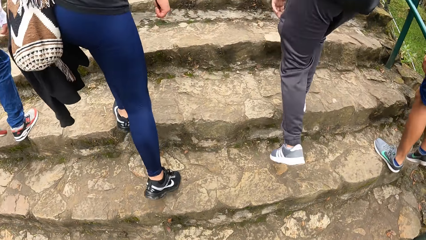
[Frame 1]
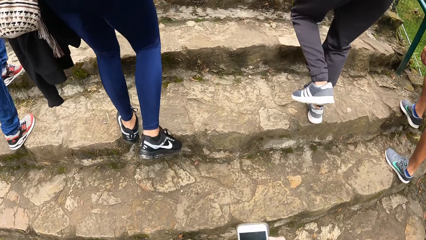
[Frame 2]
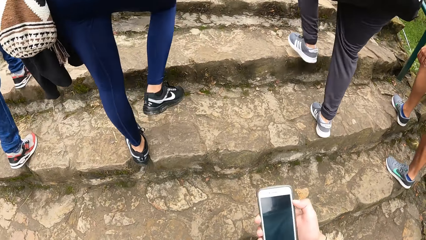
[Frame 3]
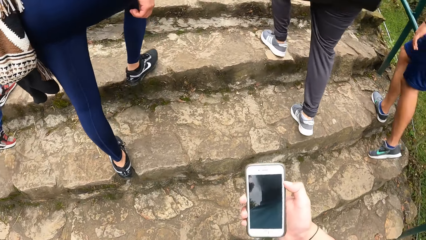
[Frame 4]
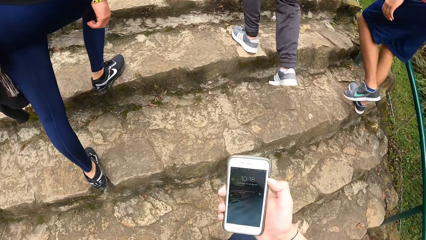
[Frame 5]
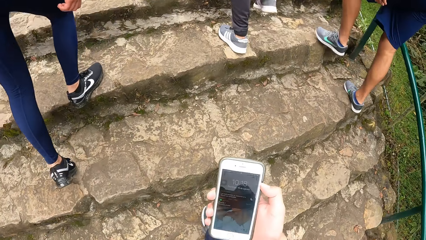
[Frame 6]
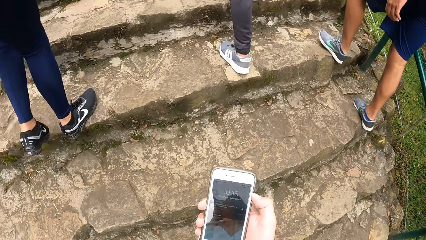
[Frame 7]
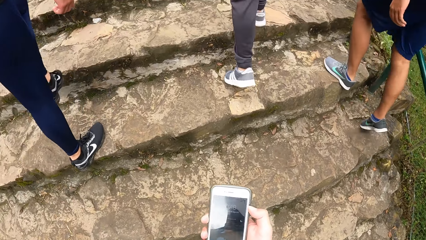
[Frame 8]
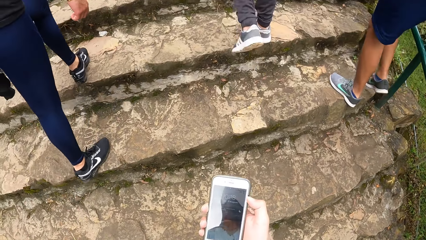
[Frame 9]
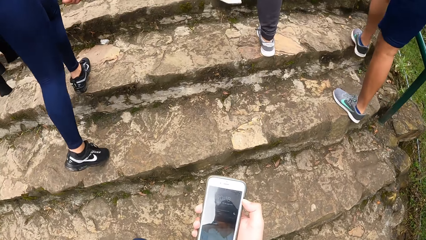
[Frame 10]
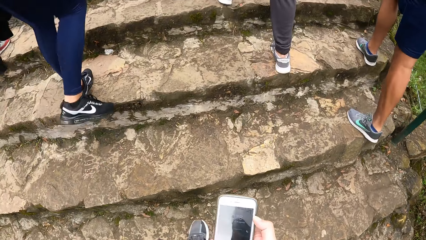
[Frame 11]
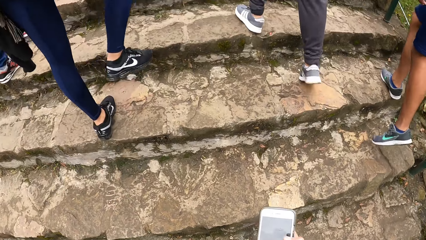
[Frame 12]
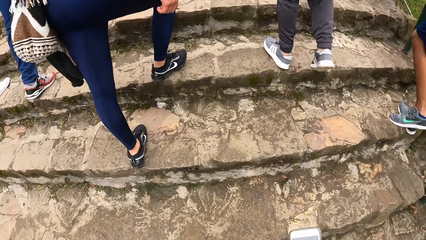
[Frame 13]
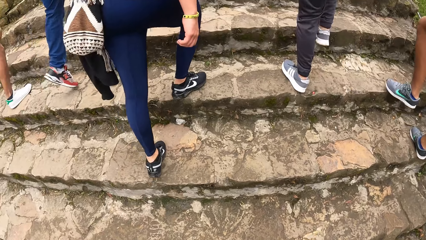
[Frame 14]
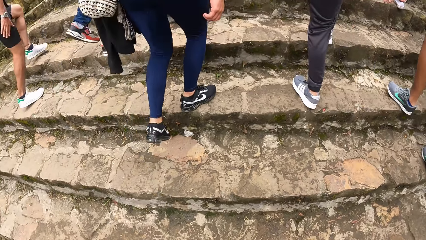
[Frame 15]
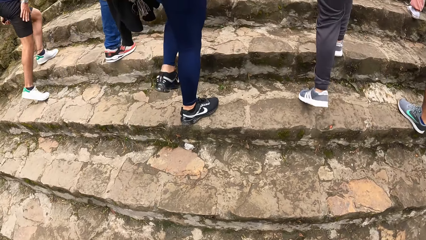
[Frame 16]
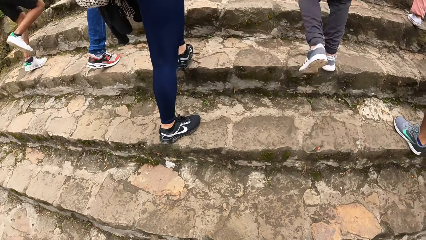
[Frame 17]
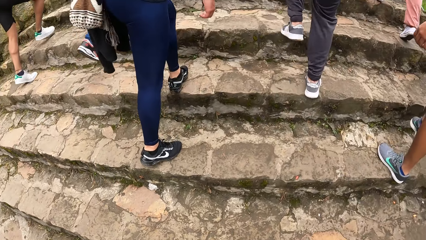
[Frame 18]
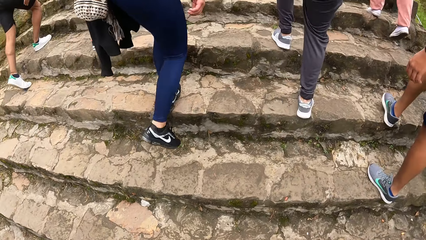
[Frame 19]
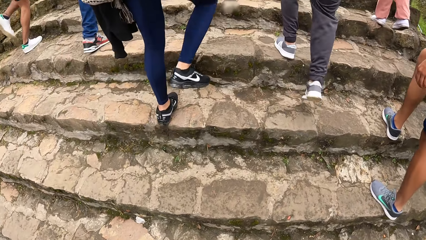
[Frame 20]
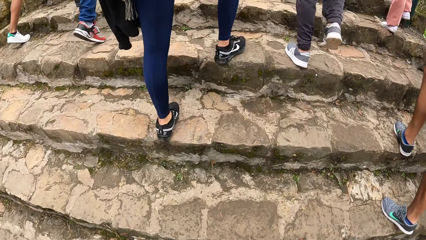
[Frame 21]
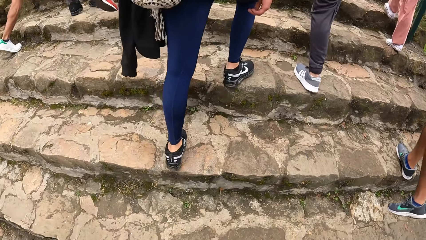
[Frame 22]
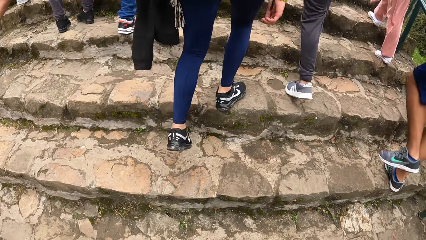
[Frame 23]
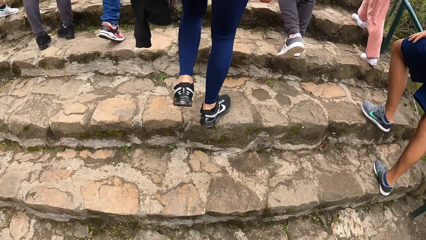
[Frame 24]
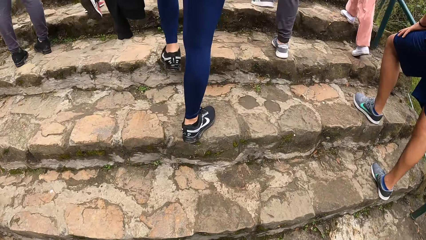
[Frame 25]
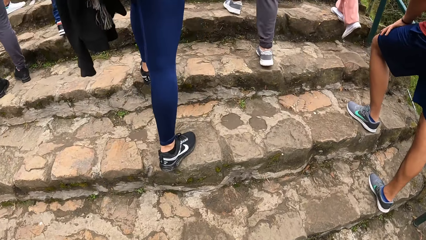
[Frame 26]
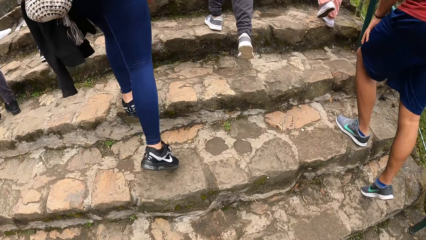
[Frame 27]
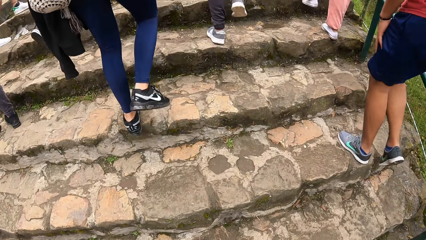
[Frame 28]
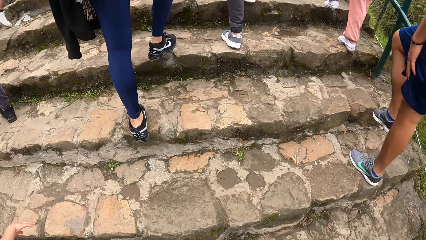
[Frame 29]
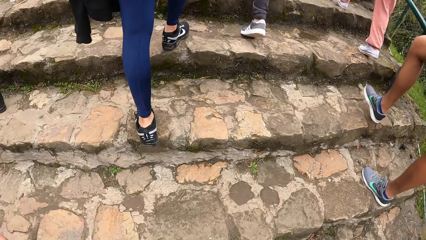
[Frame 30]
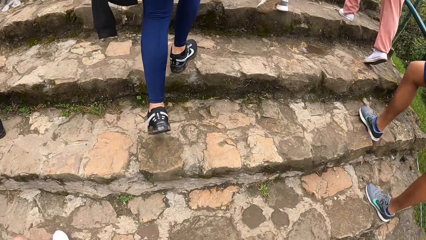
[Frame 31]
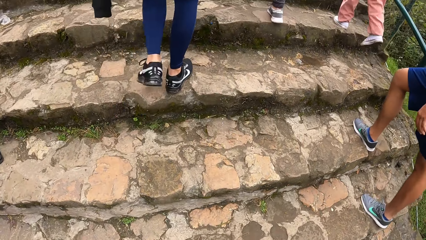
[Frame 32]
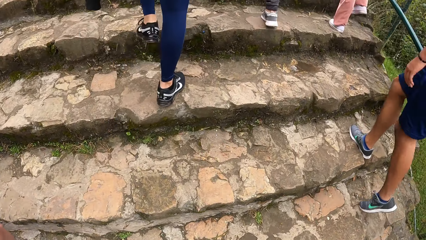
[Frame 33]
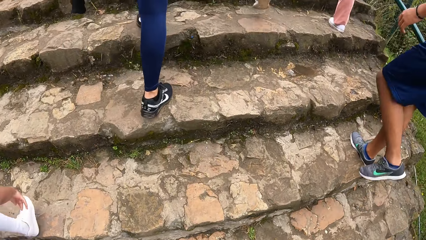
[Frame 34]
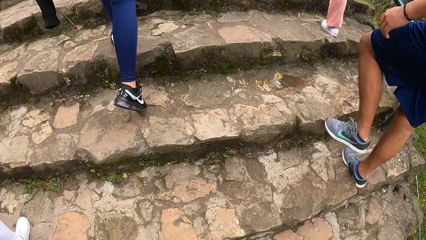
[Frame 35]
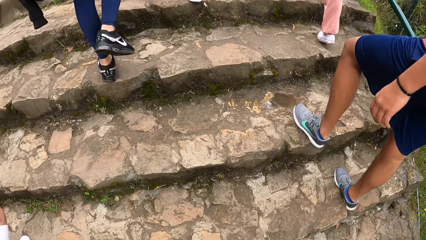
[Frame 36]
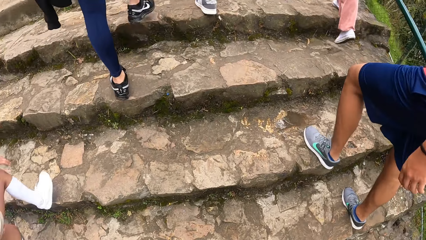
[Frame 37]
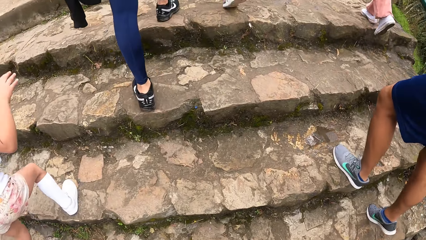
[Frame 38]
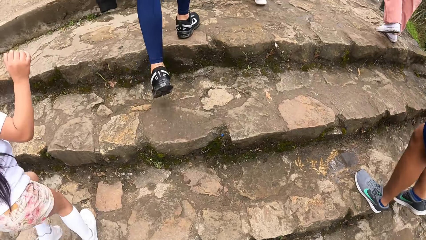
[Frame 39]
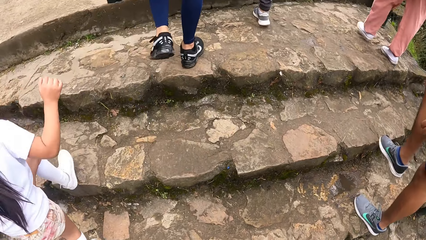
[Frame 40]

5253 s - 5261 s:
The camera wearer looks at the phone. He operates the phone with his right hand. He climbs the staircase.

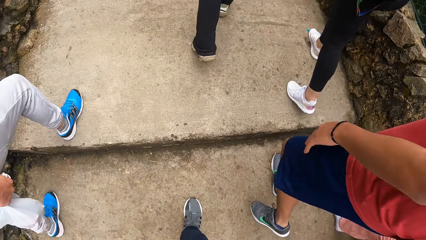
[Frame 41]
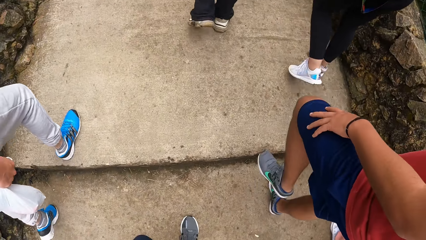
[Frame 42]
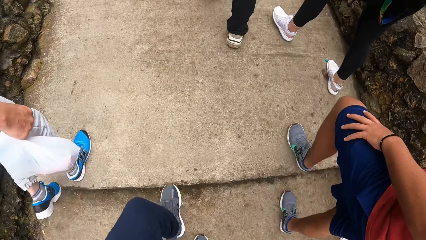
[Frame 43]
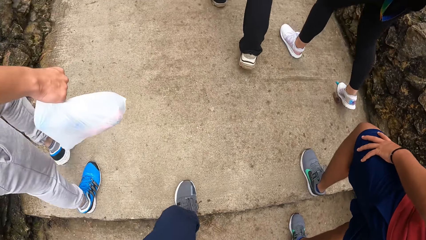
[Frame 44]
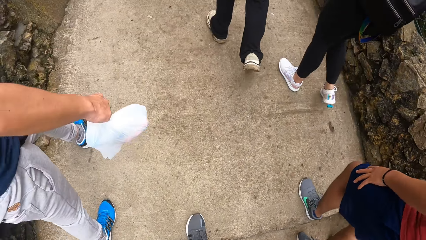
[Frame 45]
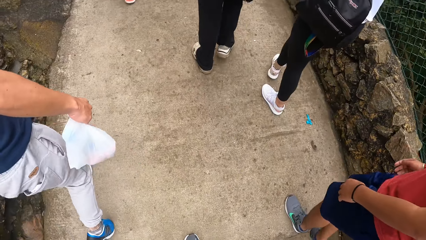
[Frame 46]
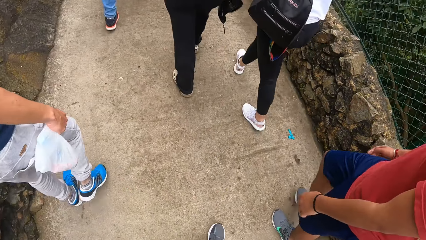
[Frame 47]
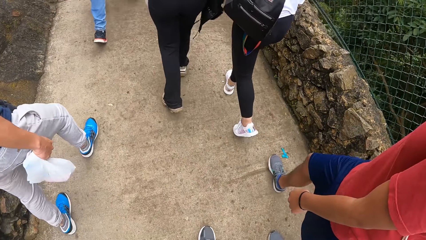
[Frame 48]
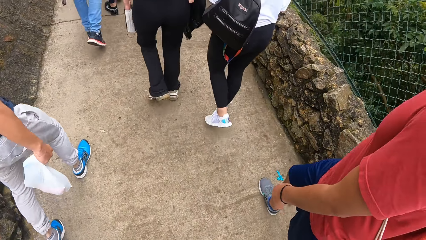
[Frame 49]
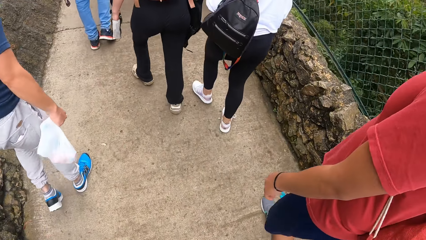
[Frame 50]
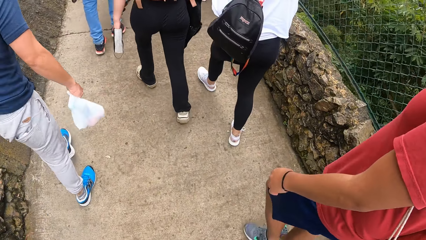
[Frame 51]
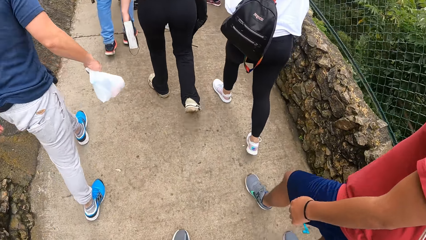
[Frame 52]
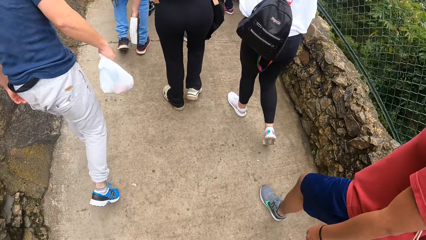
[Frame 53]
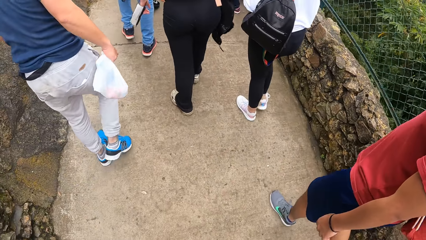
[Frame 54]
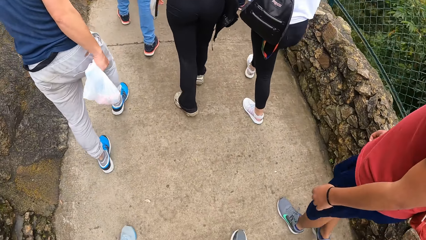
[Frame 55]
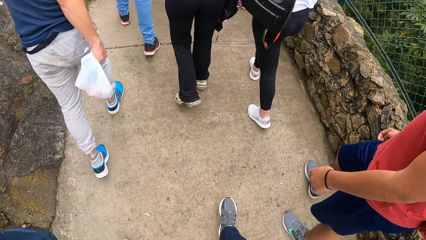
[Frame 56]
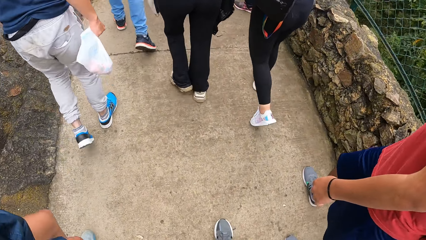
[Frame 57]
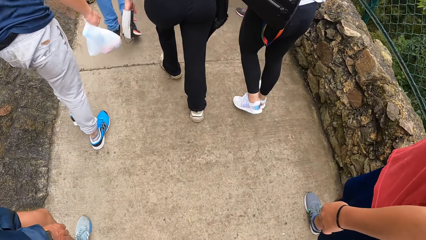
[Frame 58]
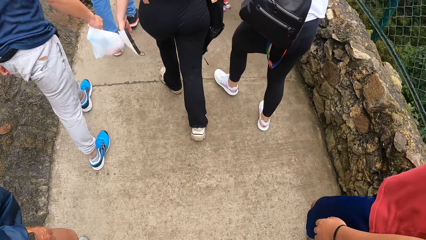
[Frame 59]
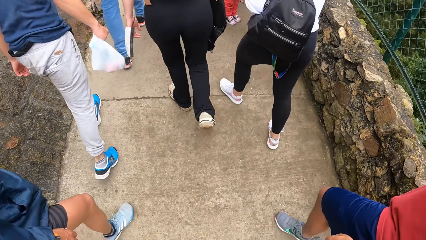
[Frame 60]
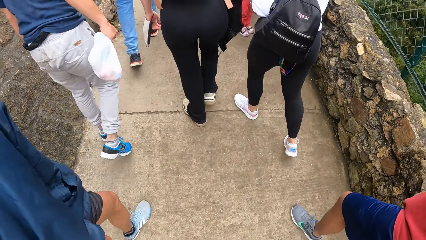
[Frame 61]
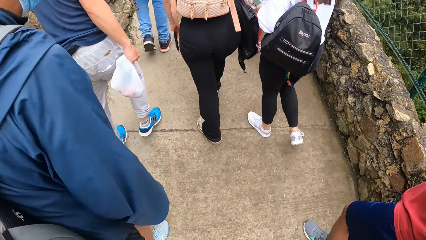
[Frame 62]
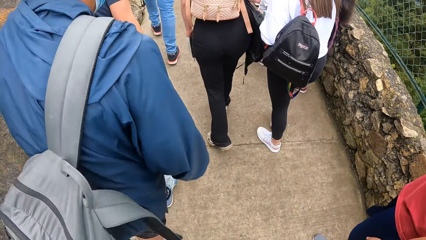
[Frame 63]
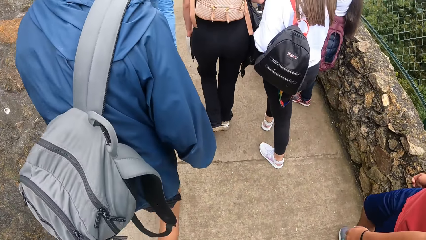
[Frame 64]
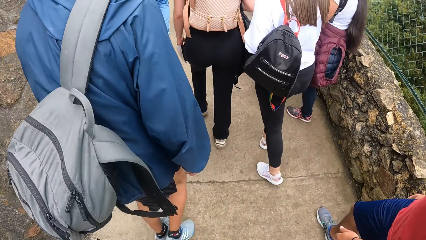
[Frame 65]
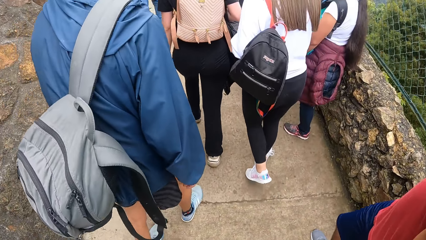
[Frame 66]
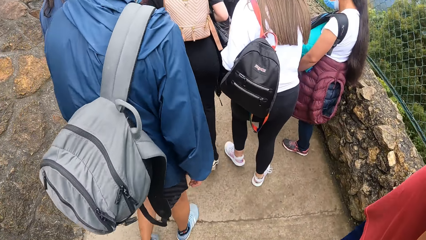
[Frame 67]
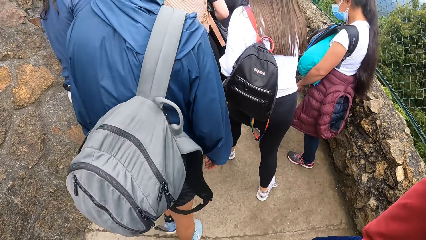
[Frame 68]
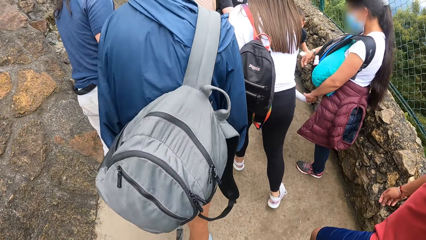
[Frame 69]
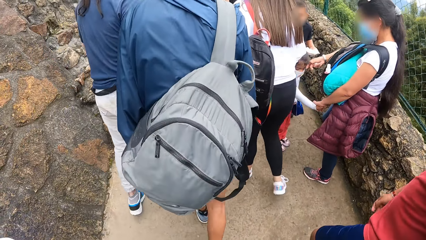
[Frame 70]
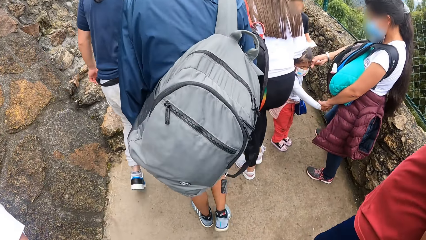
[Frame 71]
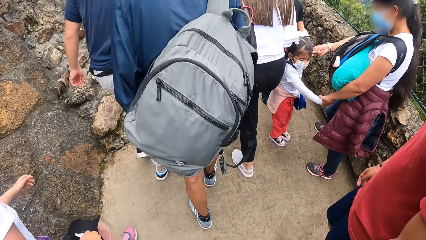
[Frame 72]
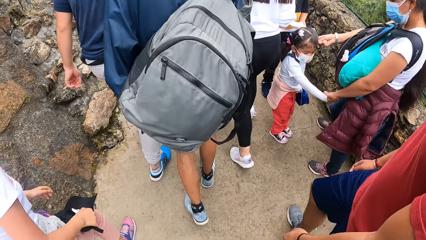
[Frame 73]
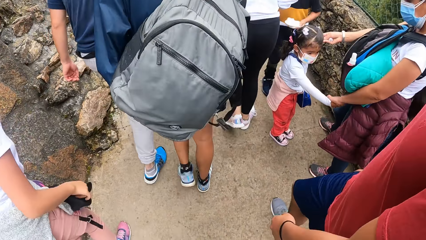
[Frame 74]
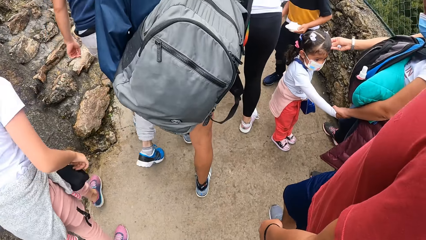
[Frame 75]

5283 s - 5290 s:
The camera wearer moves around.
